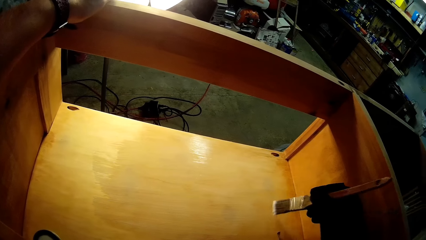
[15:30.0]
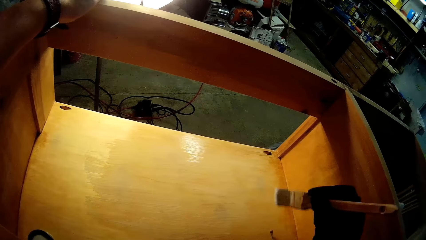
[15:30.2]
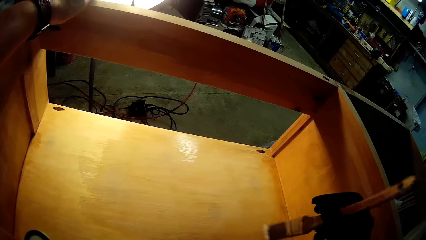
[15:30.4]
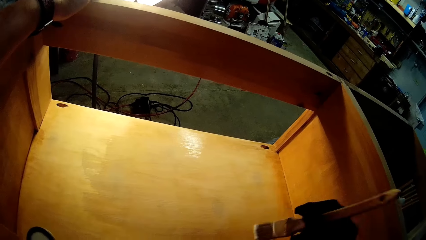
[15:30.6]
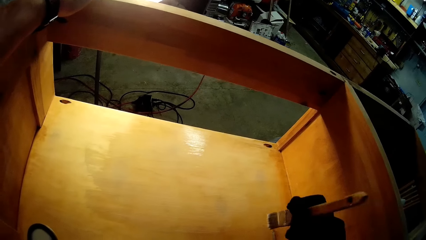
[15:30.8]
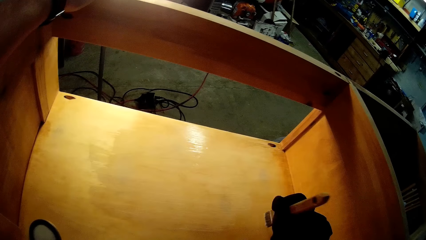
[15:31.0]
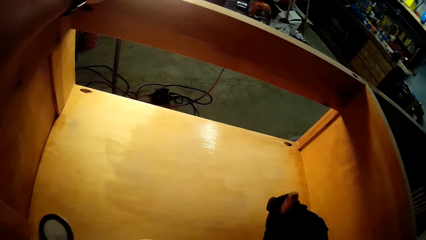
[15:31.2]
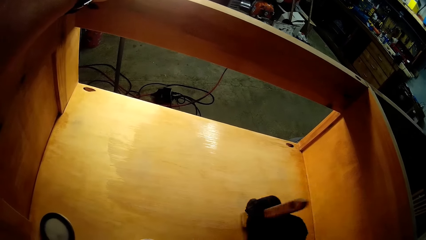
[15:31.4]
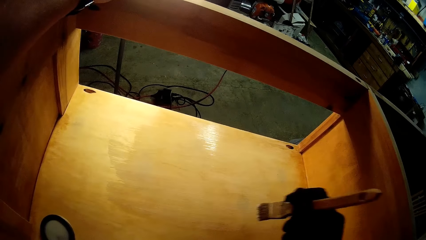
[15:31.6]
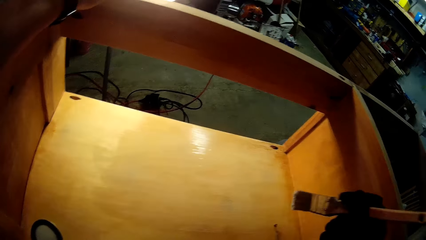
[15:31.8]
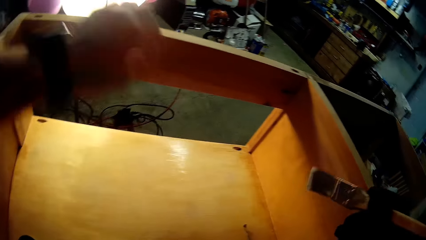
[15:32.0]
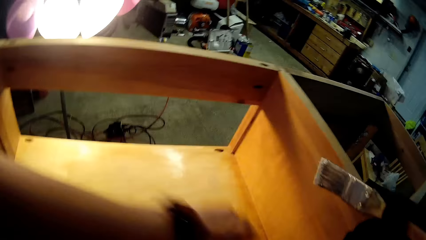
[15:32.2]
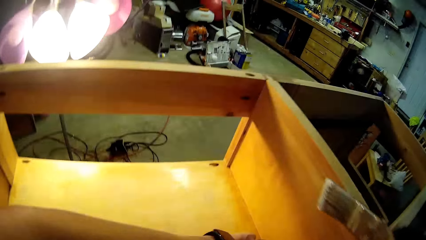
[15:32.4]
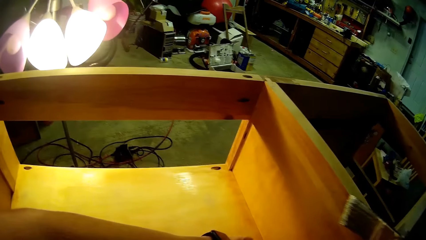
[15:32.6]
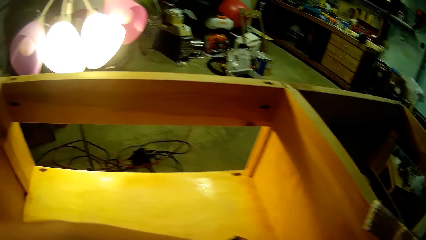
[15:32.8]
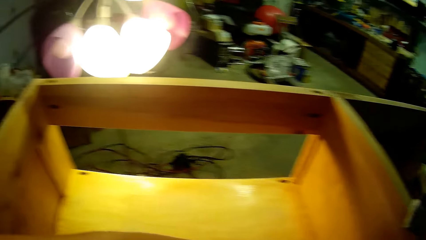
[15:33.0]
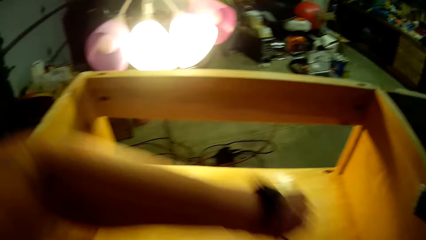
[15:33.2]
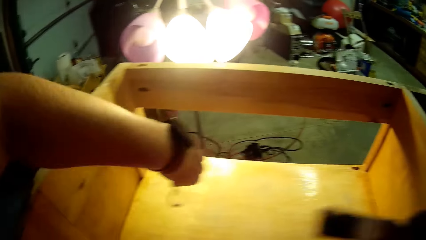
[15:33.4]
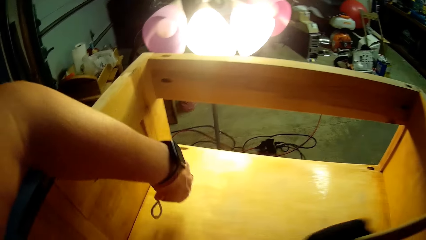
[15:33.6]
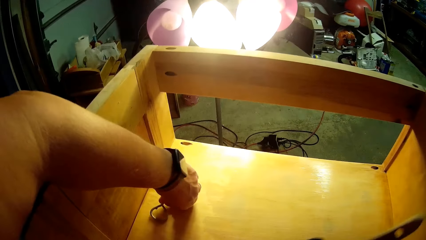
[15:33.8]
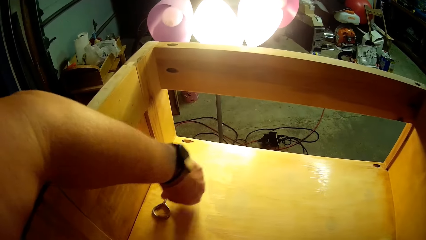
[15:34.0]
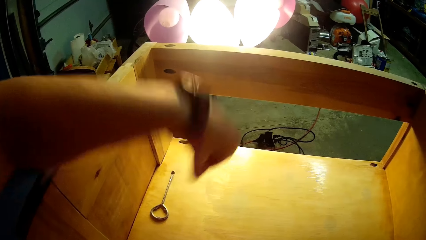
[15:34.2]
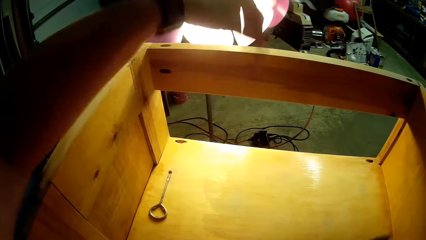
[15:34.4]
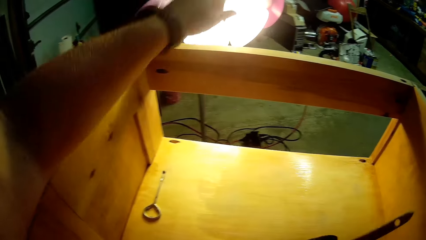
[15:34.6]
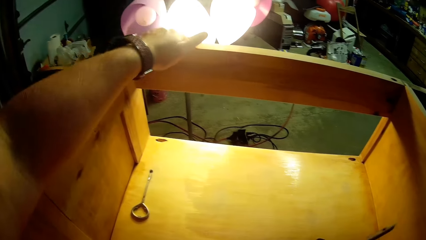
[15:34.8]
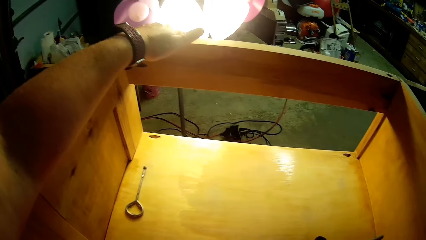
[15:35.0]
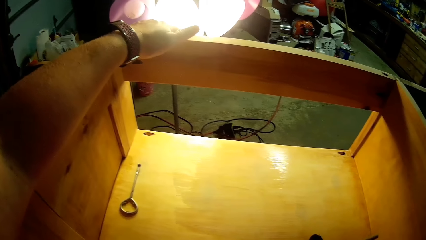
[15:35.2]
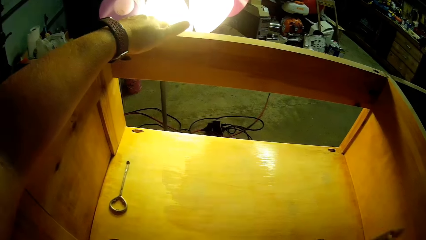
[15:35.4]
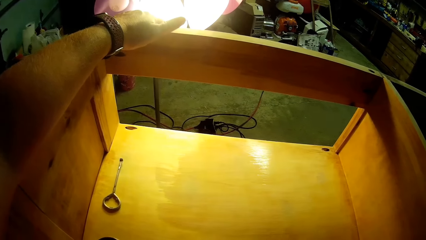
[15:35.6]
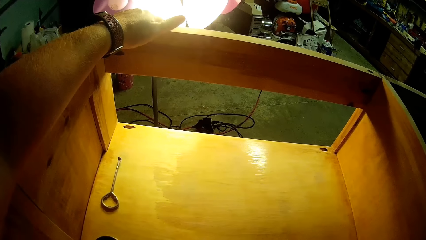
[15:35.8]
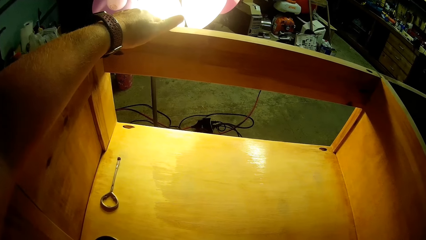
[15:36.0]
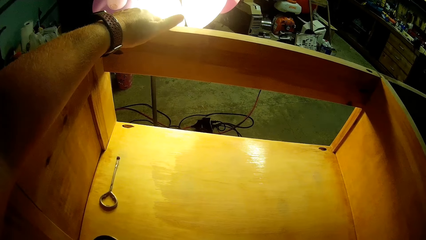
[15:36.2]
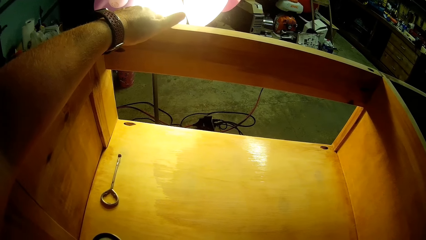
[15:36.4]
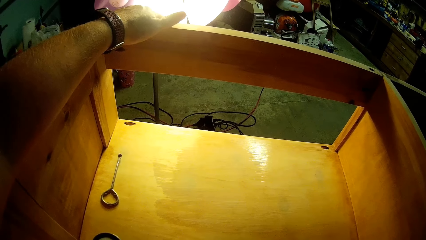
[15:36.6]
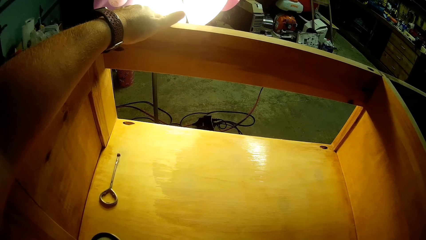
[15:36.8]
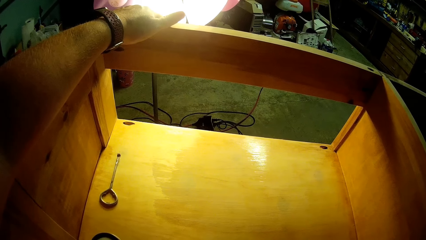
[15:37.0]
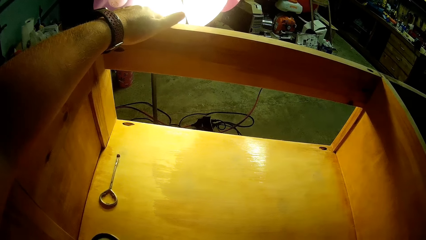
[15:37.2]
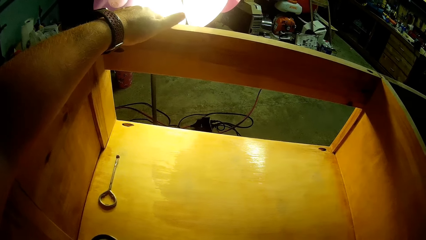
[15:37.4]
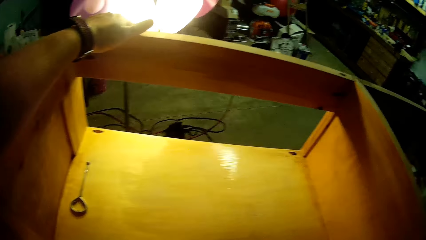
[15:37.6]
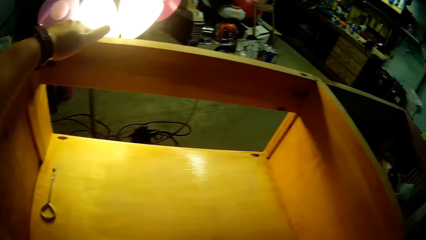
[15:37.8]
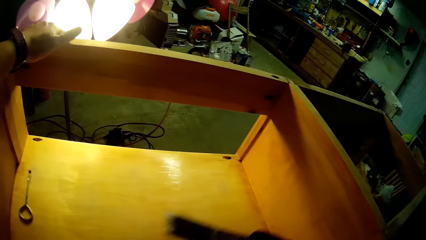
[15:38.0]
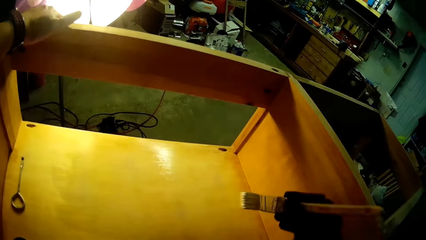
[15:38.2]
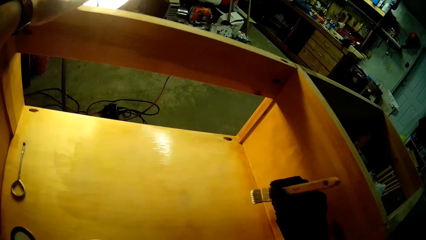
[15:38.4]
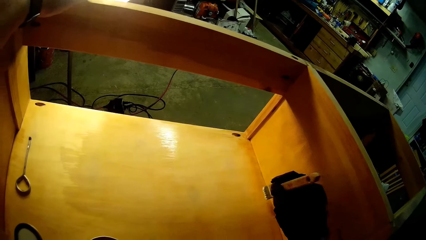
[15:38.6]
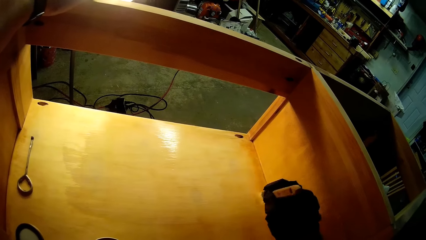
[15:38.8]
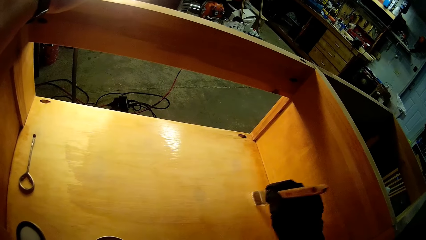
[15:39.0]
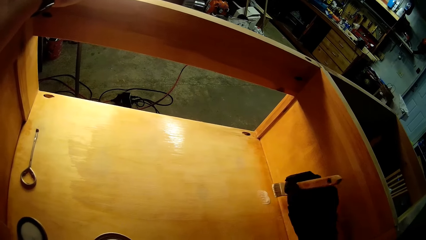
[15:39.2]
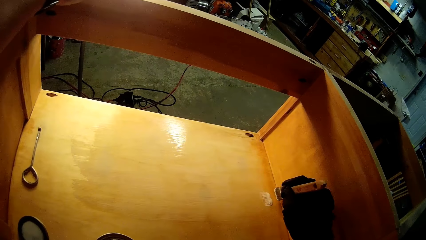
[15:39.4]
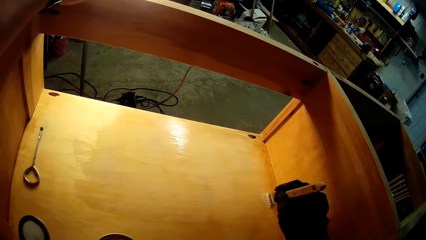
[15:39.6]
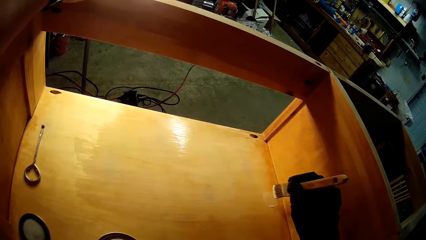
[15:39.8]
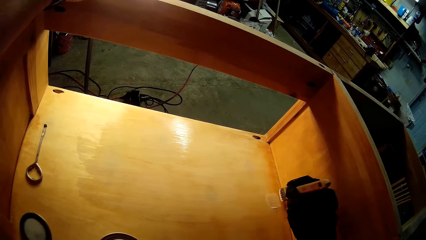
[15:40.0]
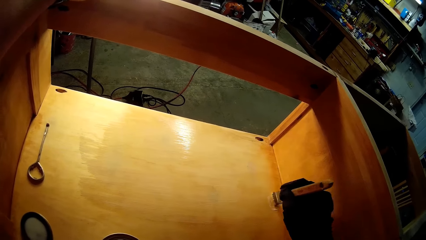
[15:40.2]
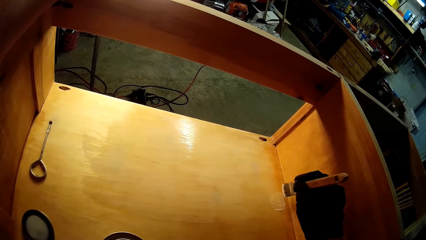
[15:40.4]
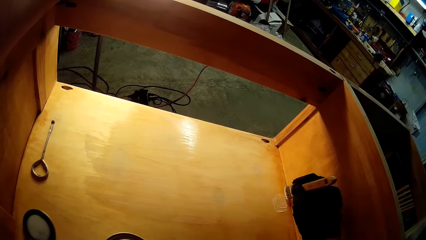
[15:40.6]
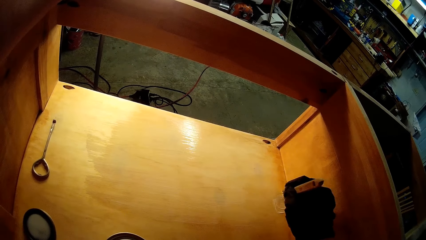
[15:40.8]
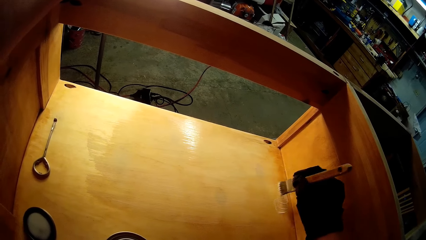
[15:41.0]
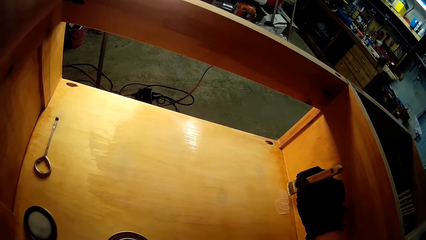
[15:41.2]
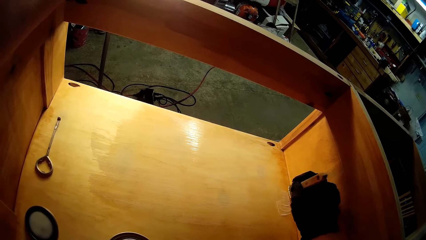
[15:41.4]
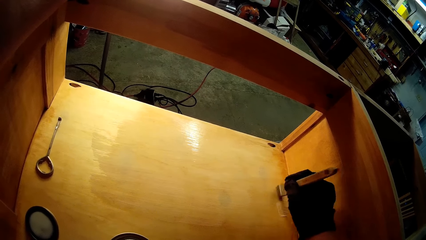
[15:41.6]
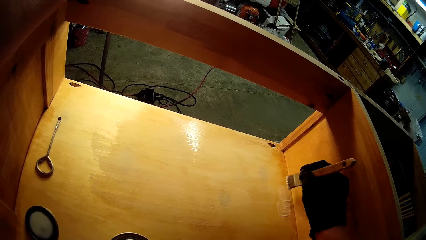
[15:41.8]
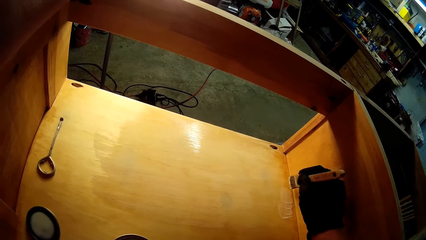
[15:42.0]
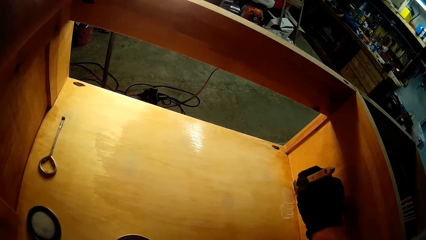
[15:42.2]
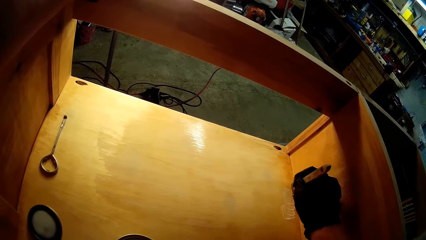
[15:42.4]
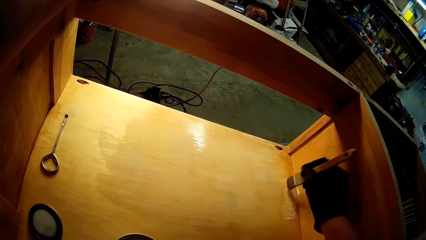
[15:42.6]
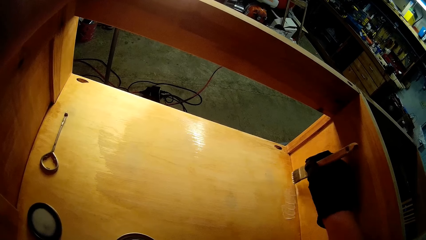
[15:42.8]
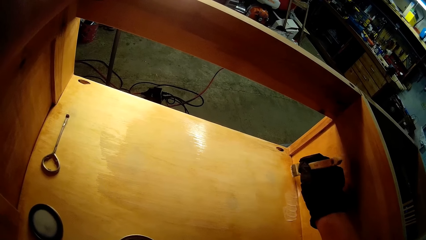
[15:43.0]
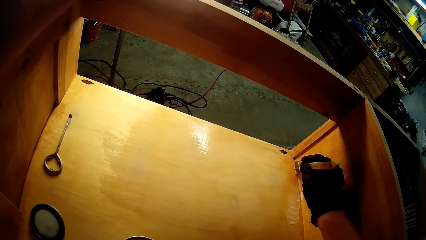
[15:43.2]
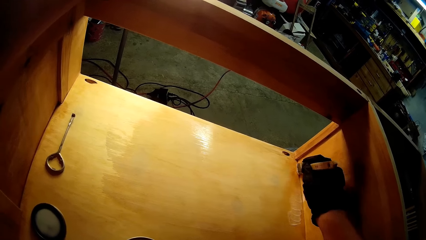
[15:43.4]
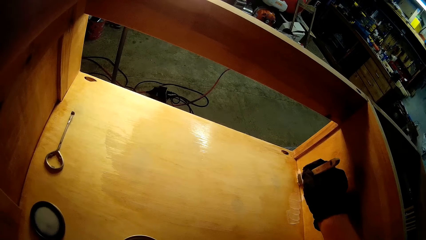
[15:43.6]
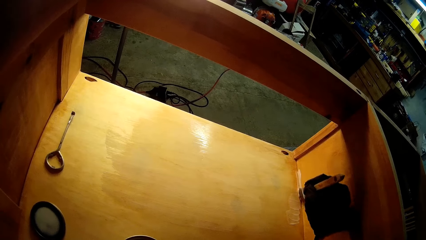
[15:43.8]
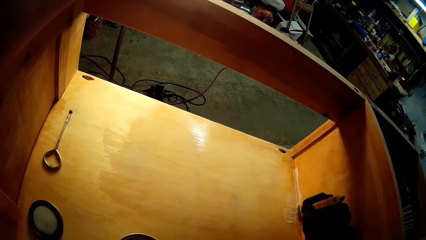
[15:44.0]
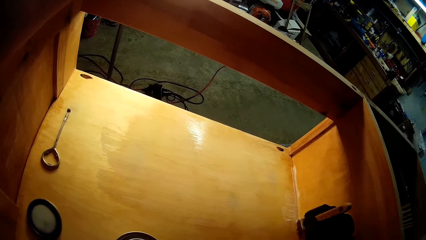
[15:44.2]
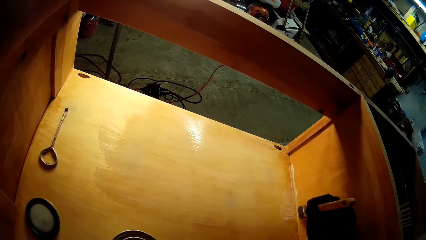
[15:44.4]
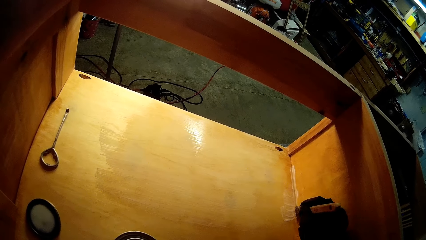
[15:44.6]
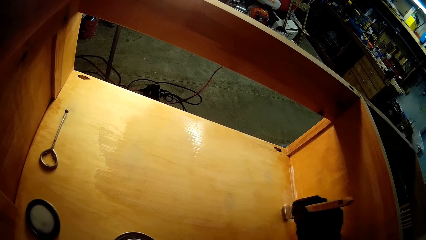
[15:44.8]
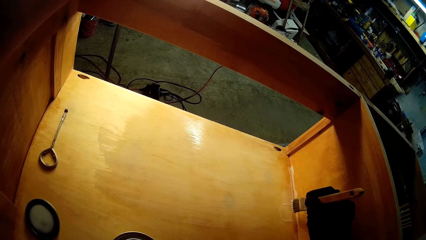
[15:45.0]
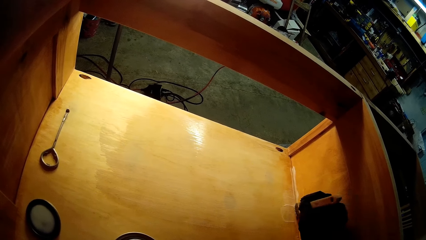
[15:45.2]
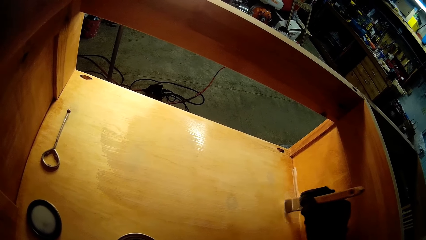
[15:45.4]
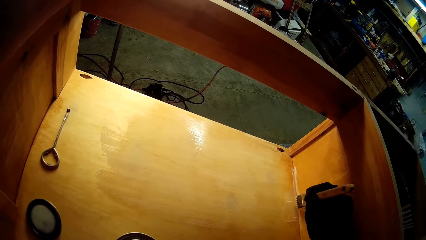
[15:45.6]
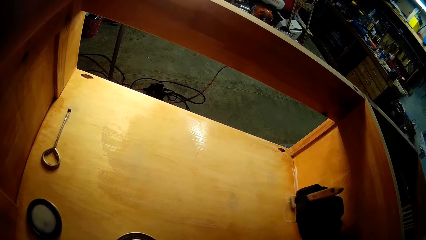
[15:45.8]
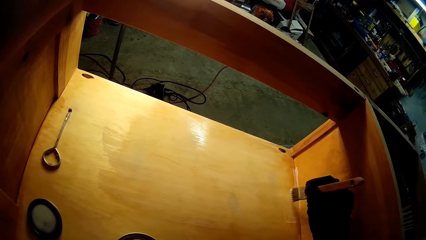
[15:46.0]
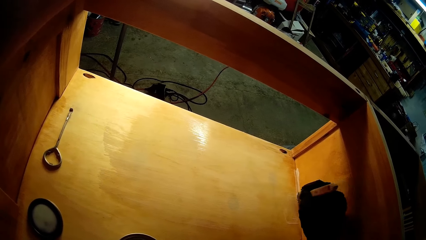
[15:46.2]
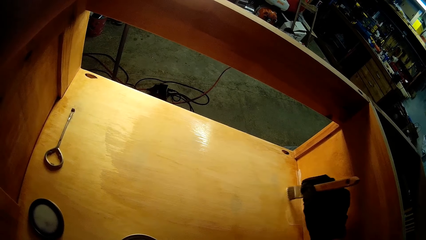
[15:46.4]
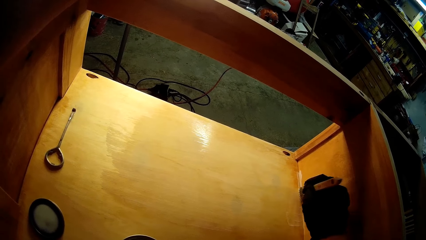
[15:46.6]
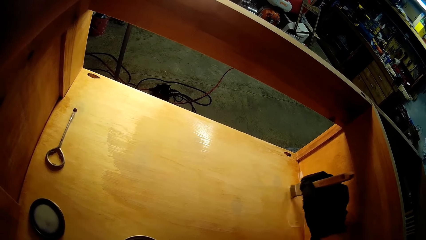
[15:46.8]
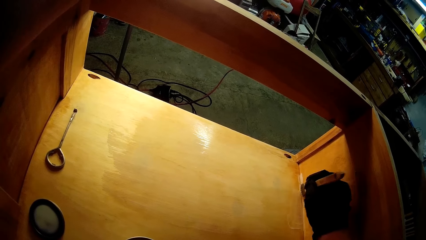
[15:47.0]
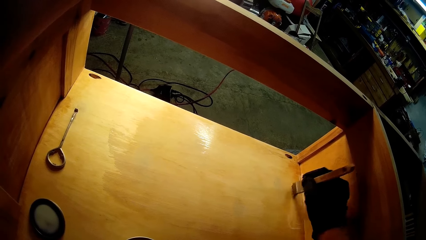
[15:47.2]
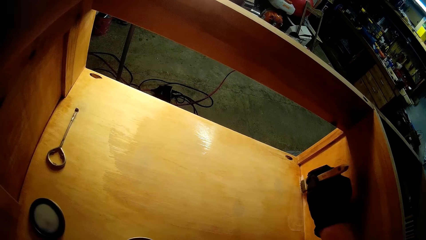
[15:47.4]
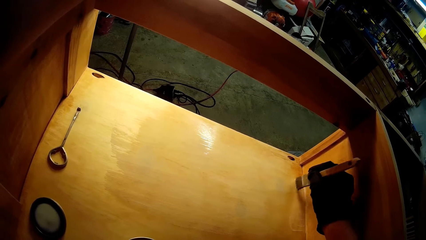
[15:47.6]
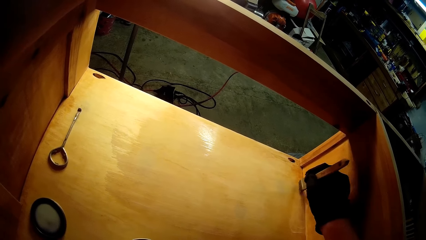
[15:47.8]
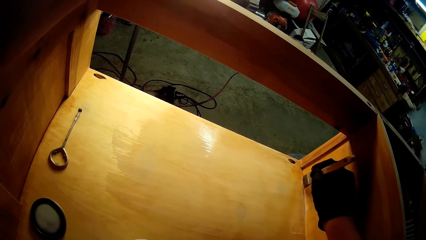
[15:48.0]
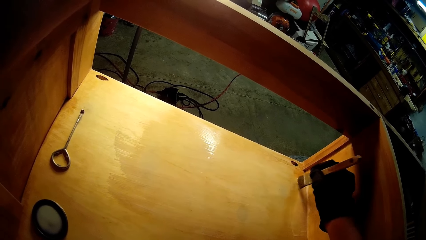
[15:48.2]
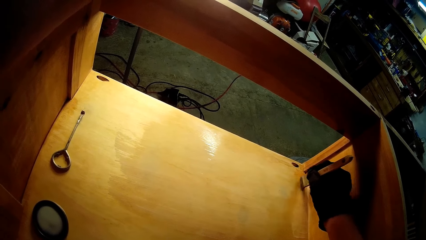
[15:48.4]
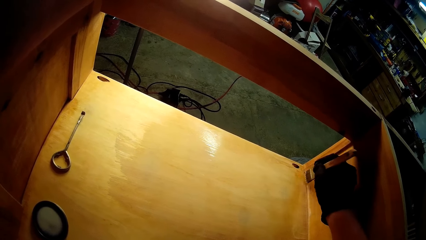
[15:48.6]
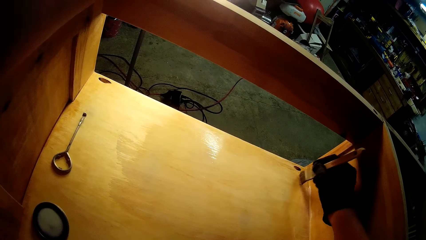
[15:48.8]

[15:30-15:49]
The camera wearer picks up the can opener with their left hand. They move the opener to the other side. They dip the paintbrush in paint. They place their left hand on top of the wooden structure. They paint the wooden structure.
